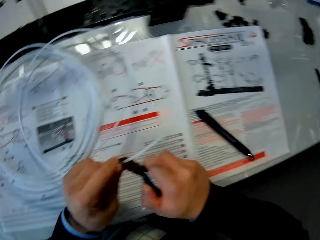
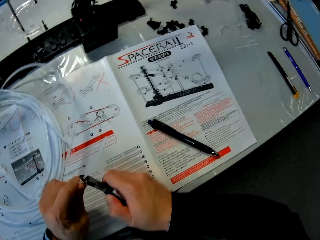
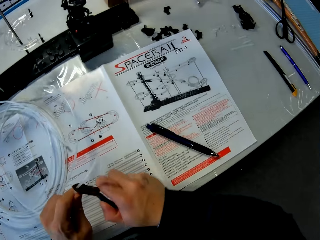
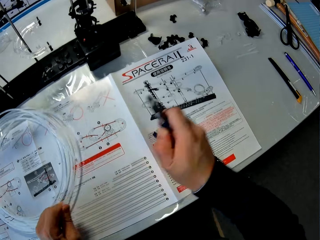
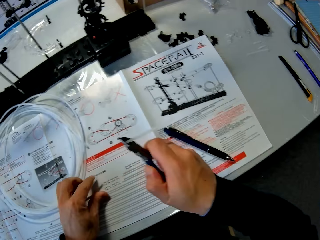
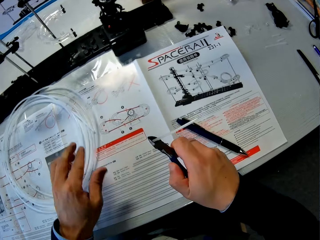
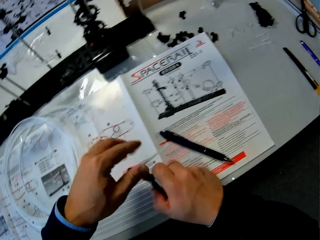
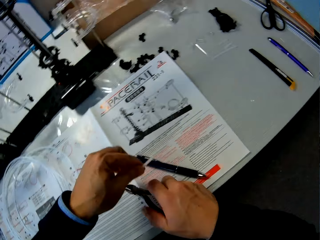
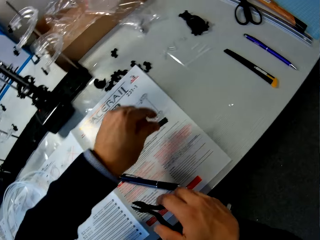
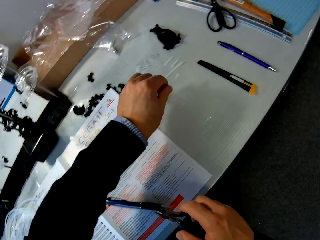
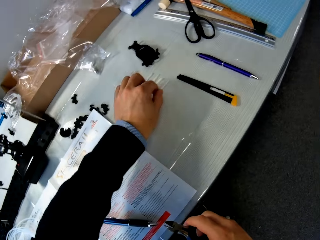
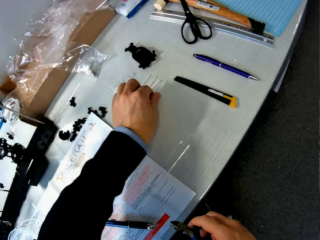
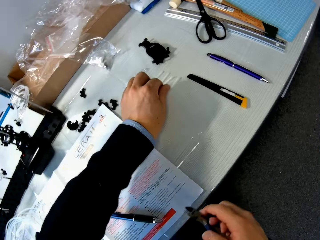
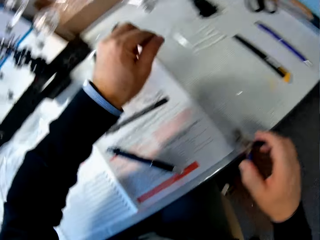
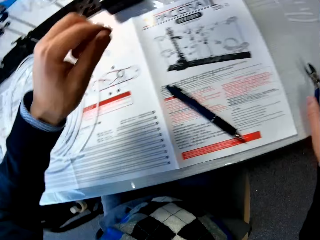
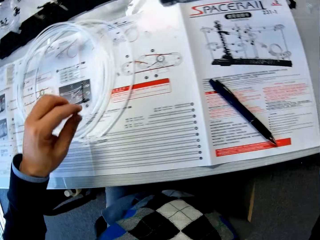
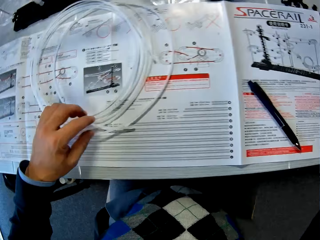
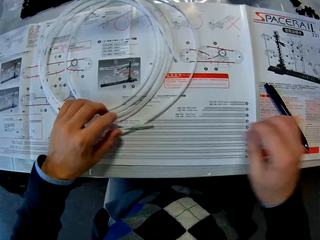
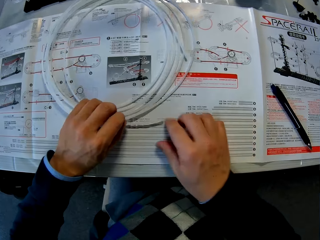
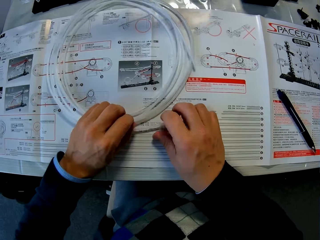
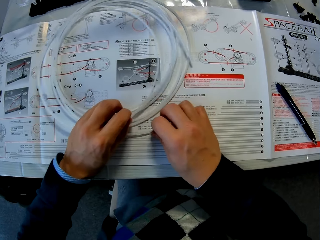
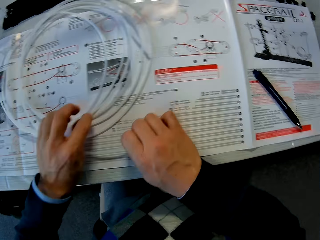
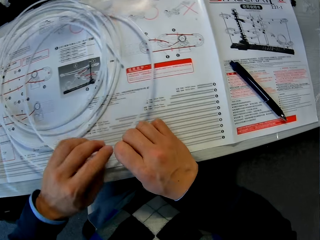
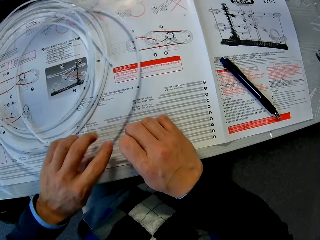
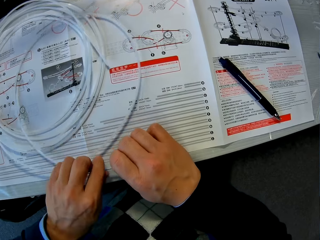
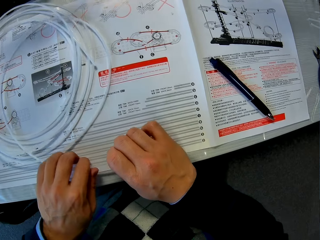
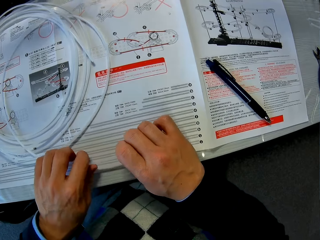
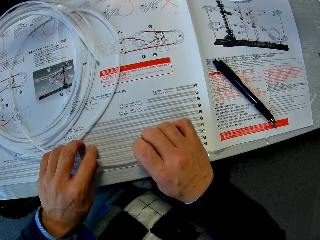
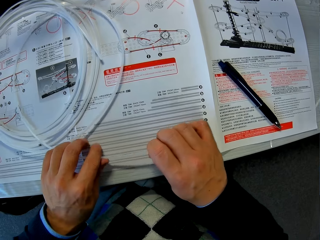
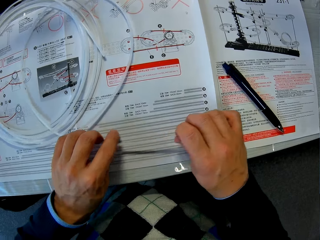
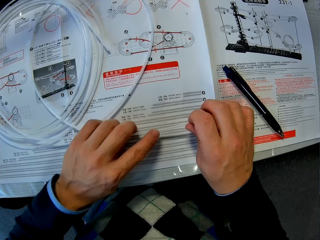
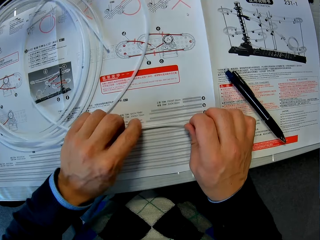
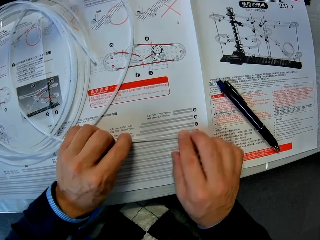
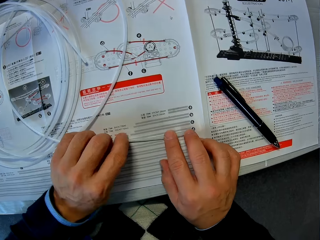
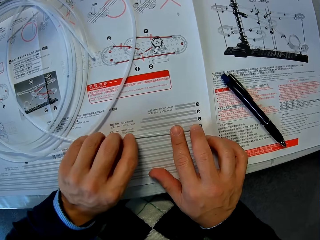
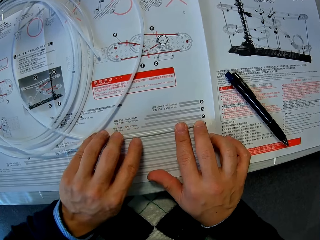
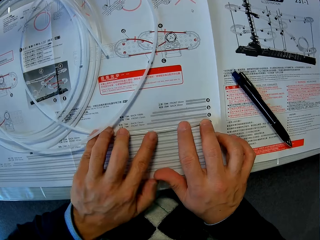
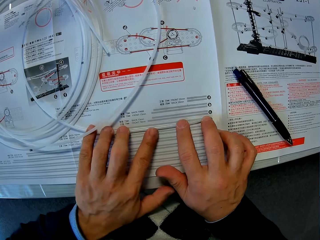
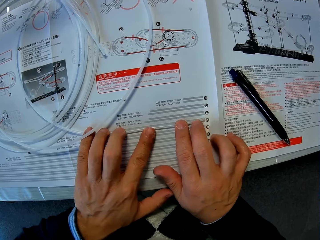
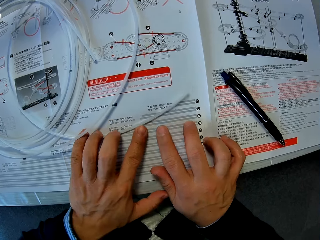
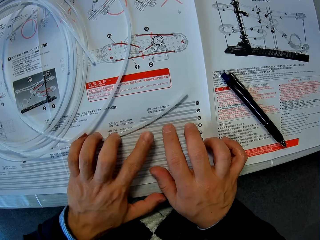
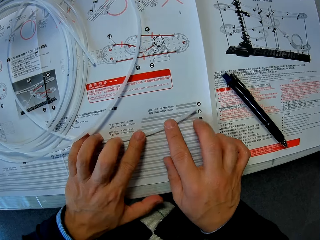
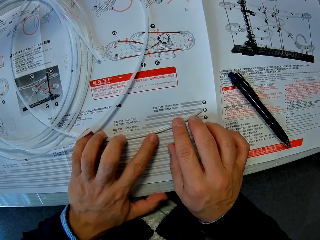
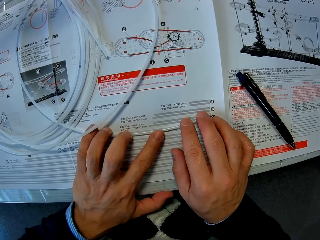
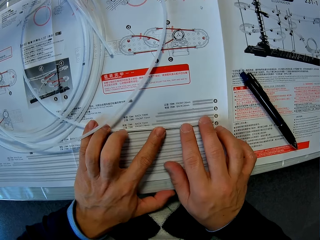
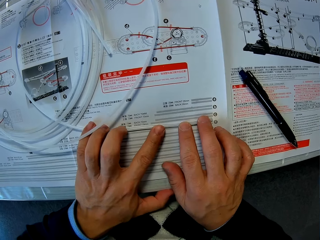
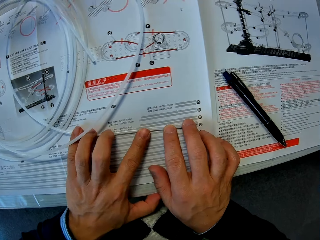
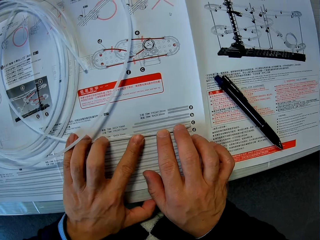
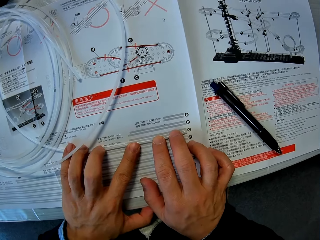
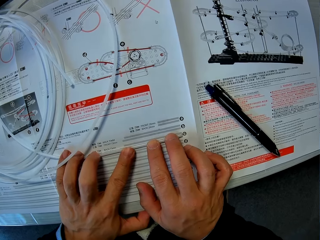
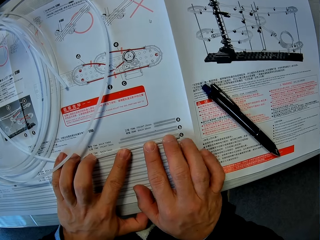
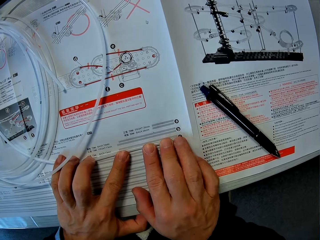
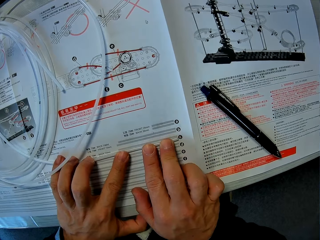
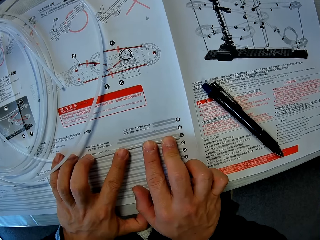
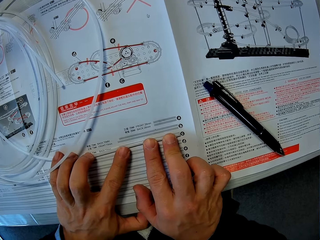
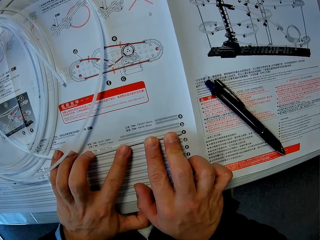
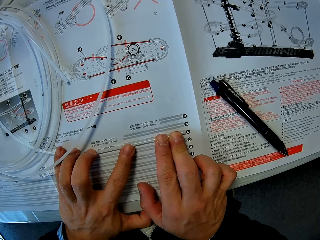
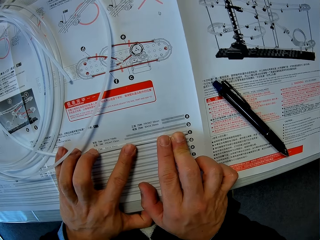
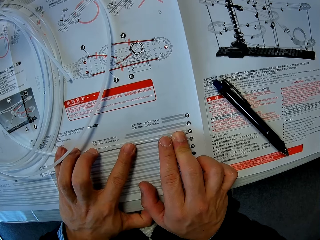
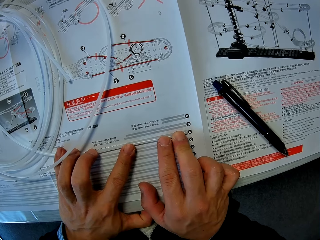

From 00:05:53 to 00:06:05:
The camera wearer puts down the cut cable on the table. They put down the pliers. They adjust the longer cable piece on the paper. They hold the cable in place.

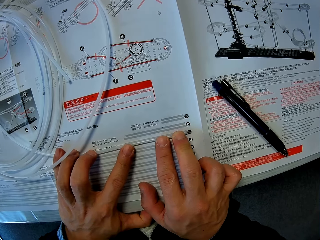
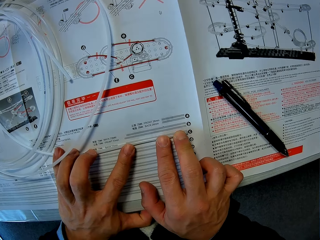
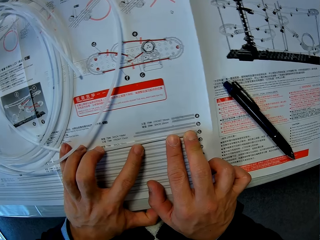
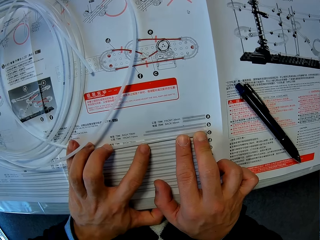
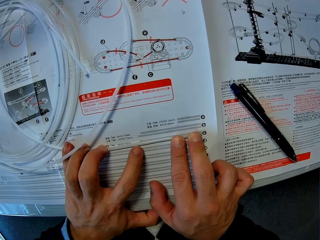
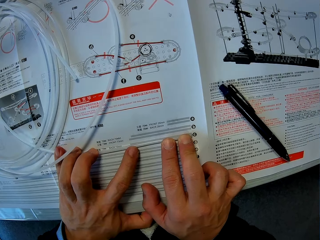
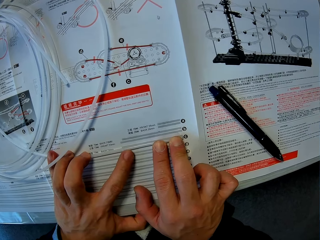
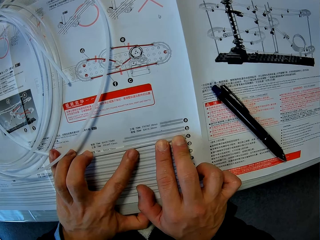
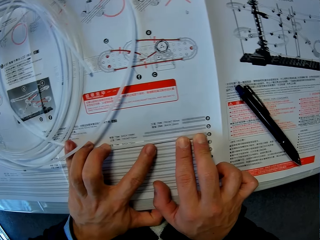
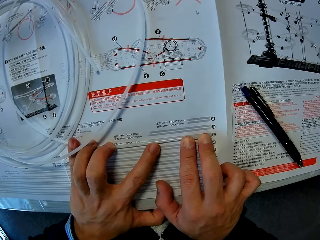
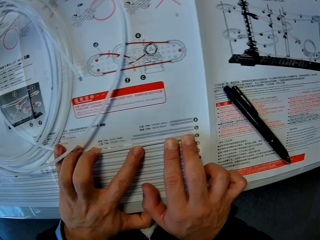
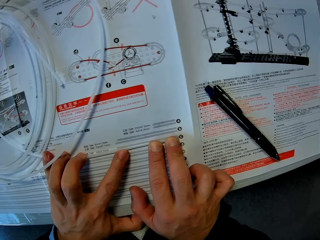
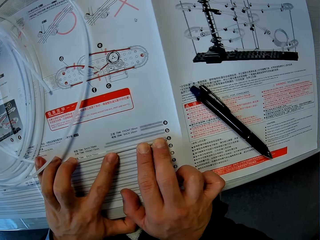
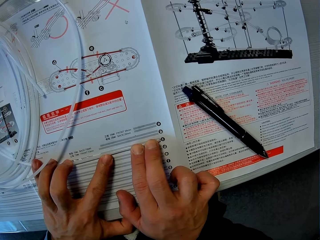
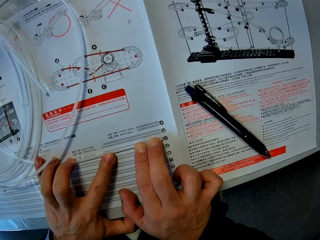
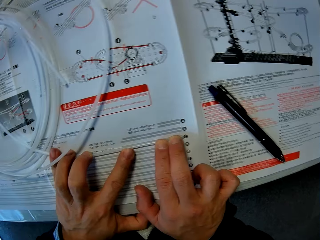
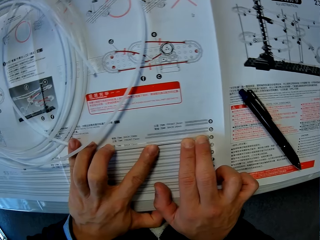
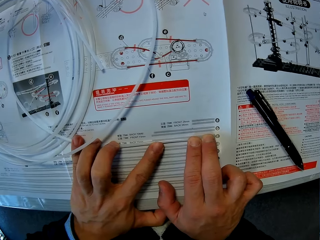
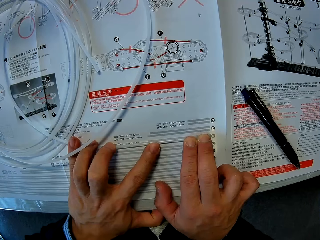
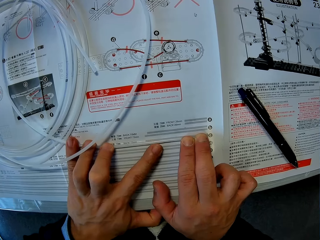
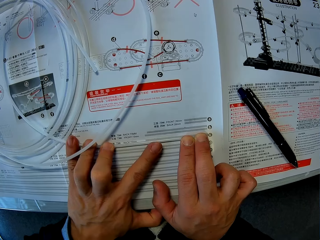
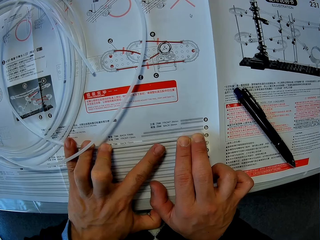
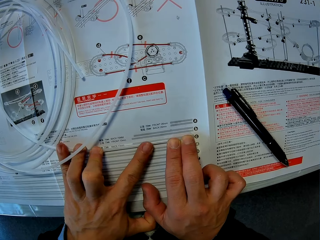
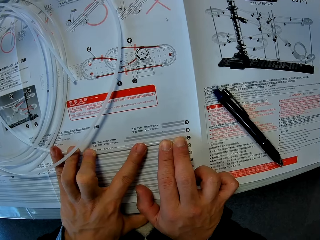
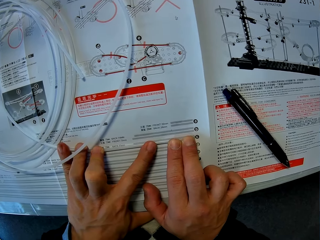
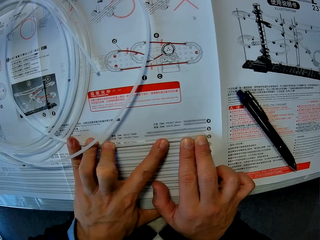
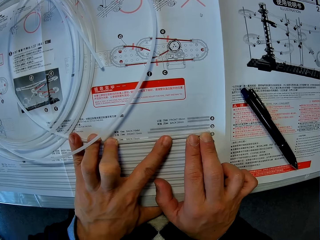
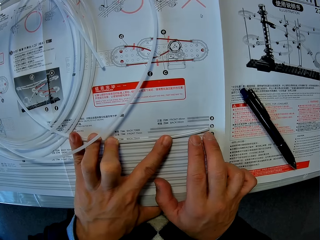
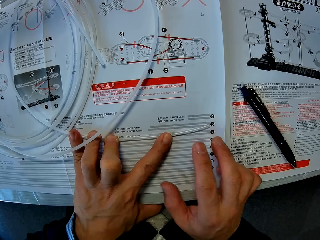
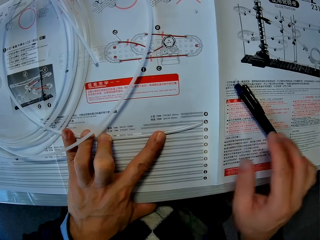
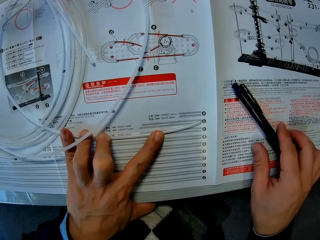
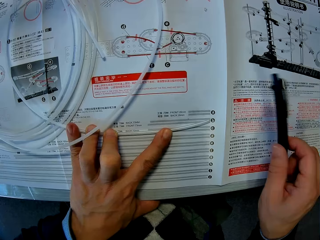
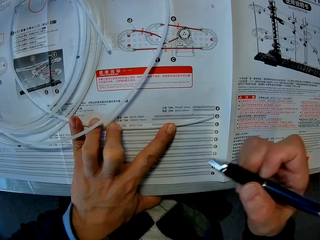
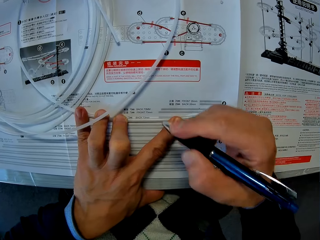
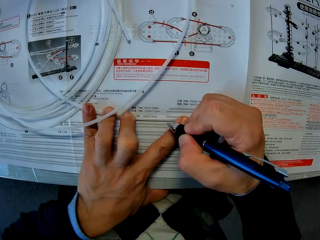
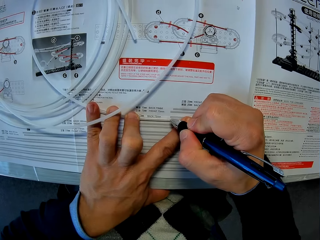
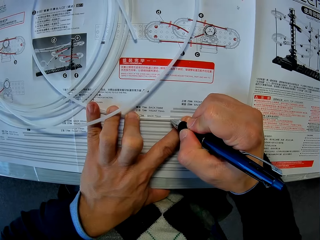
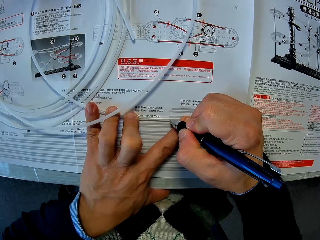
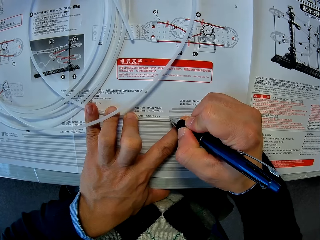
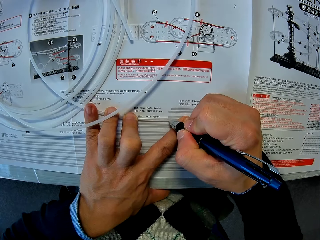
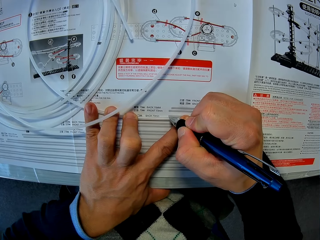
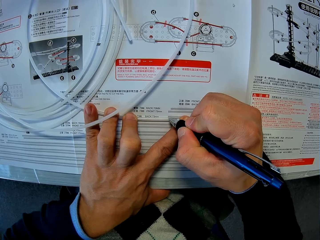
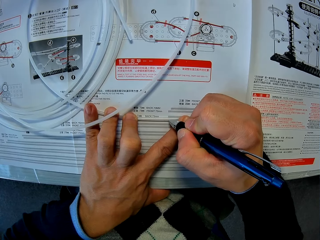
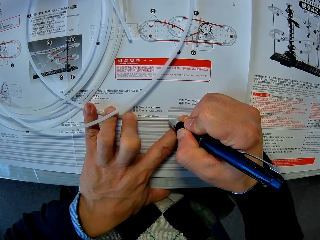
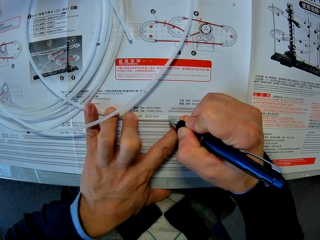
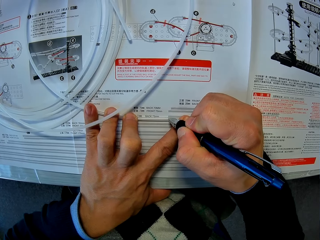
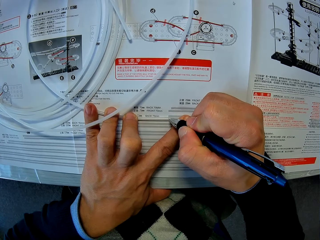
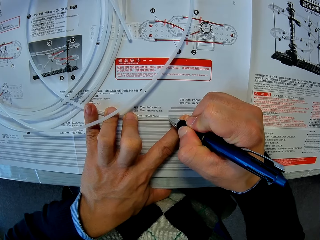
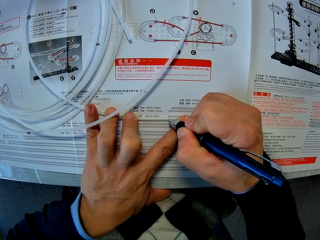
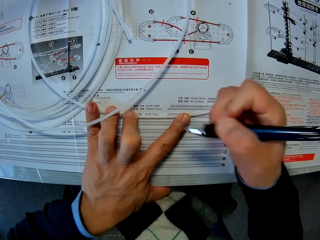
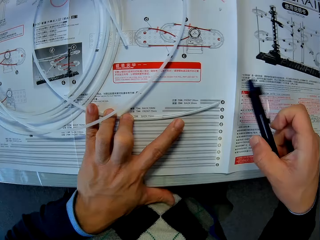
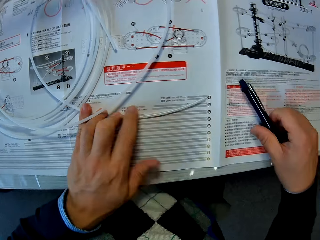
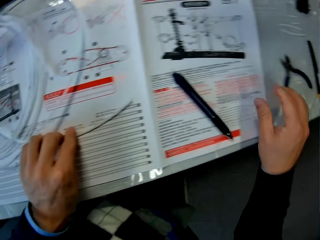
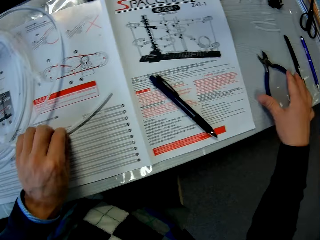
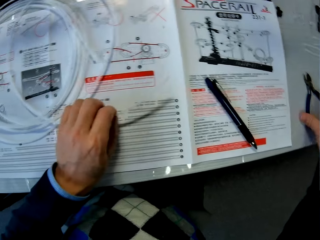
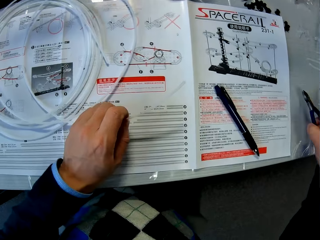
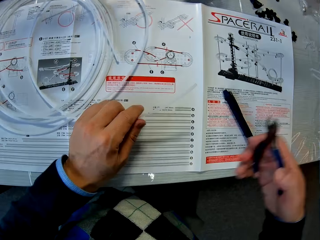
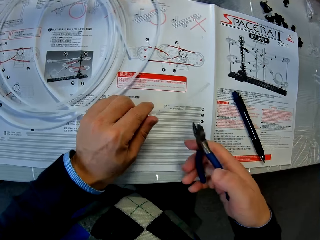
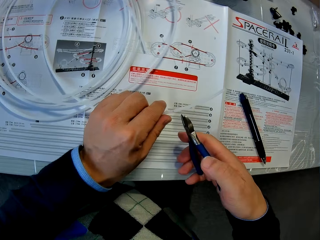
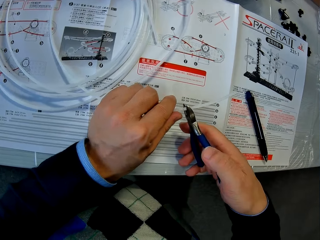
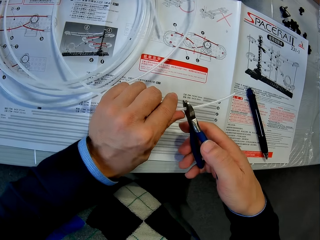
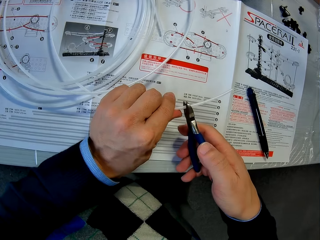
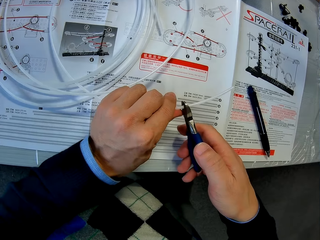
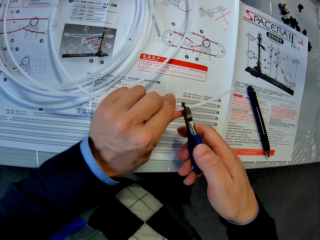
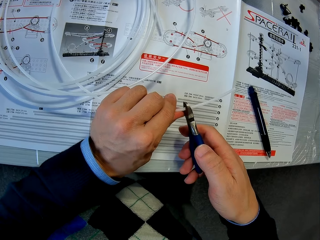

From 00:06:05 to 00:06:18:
The camera wearer picks up the pen. They mark the cable with the pen. They put down the pen. They pick up the pliers. They cut the cable with the pliers.
